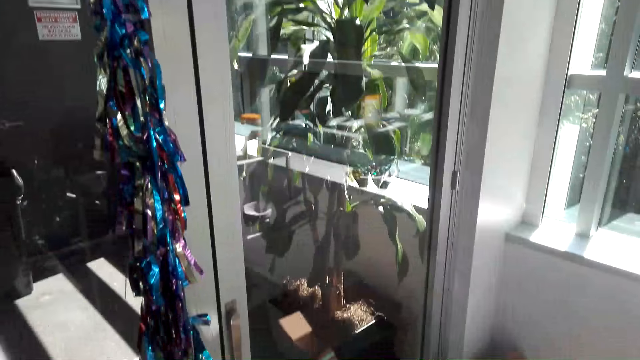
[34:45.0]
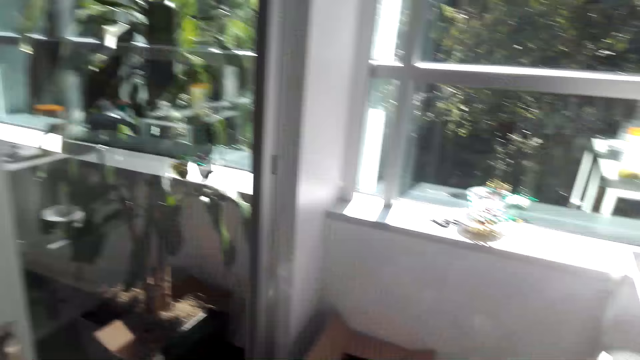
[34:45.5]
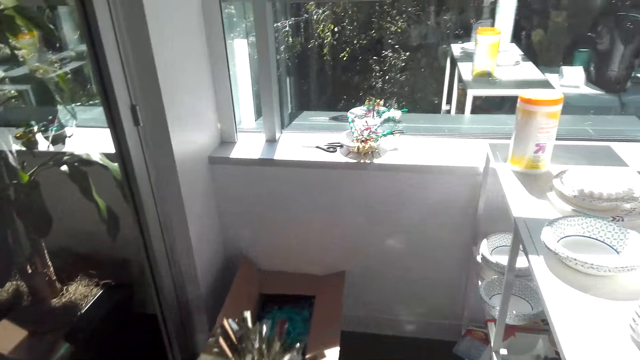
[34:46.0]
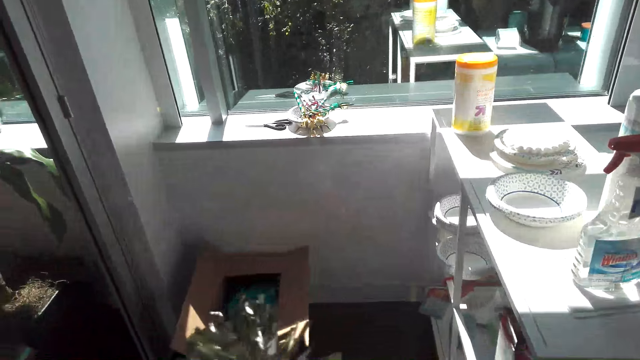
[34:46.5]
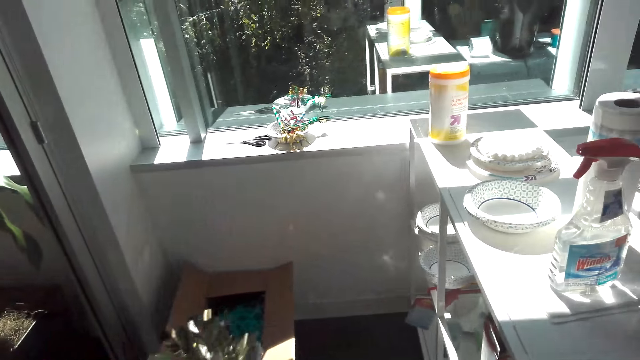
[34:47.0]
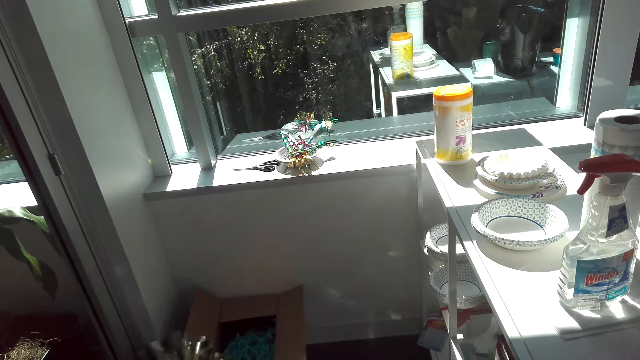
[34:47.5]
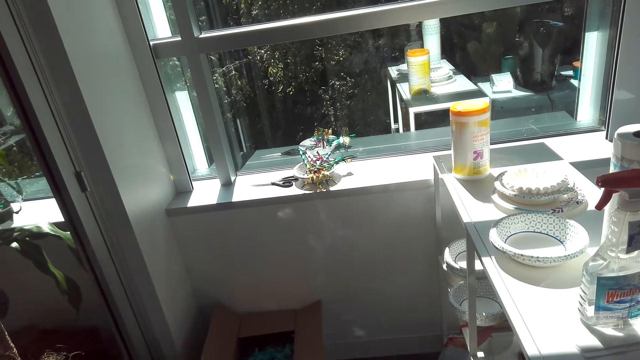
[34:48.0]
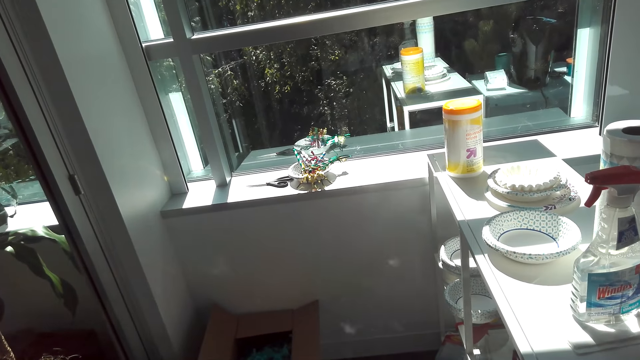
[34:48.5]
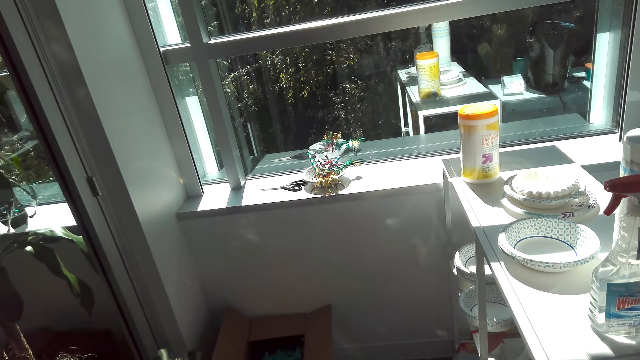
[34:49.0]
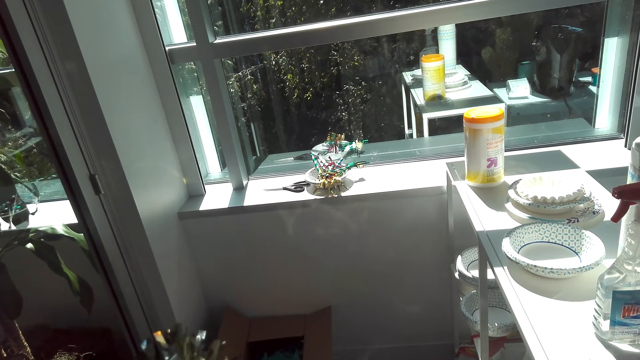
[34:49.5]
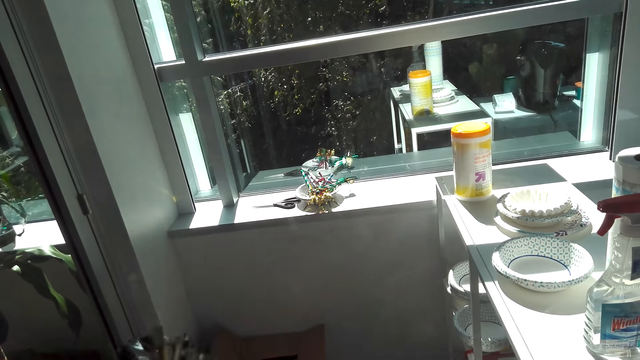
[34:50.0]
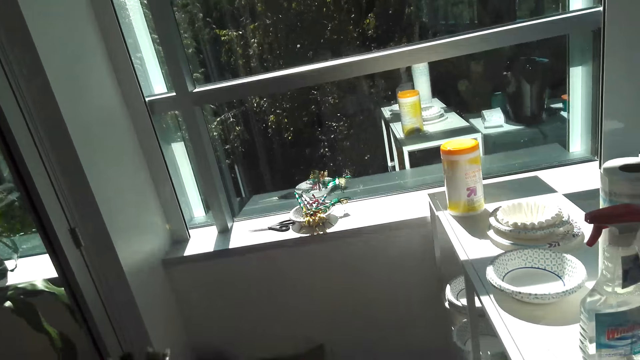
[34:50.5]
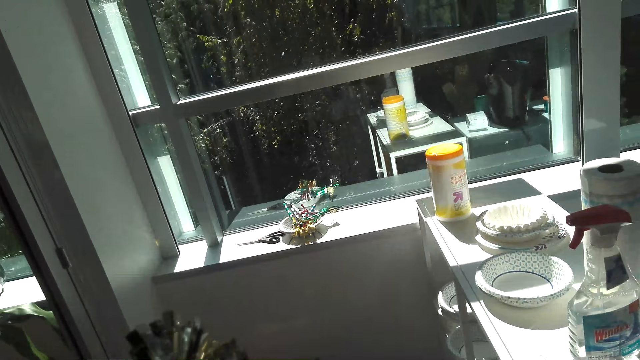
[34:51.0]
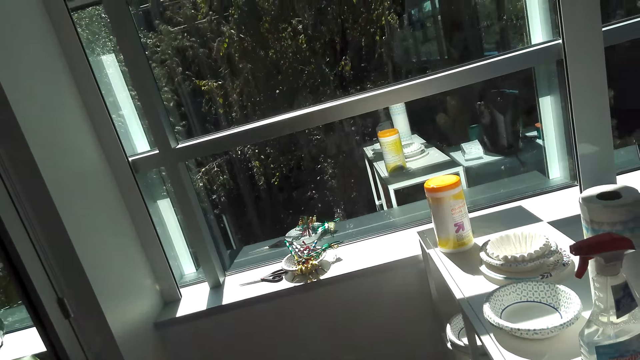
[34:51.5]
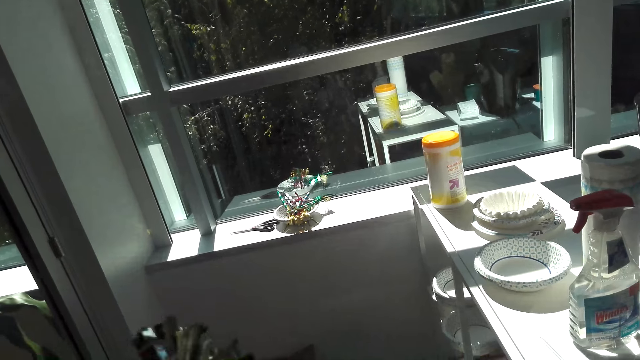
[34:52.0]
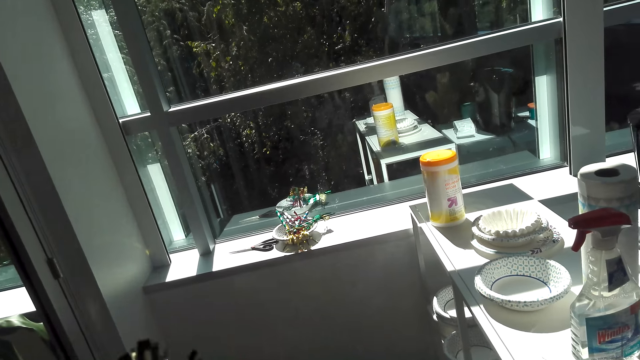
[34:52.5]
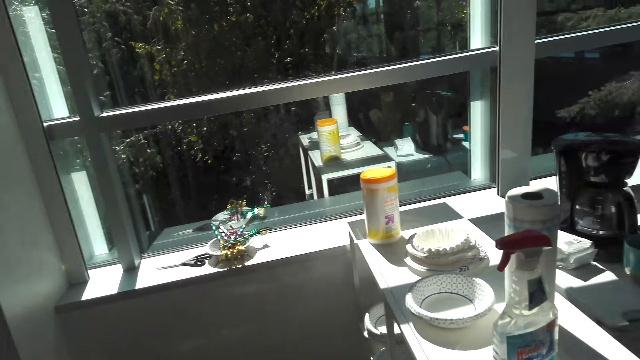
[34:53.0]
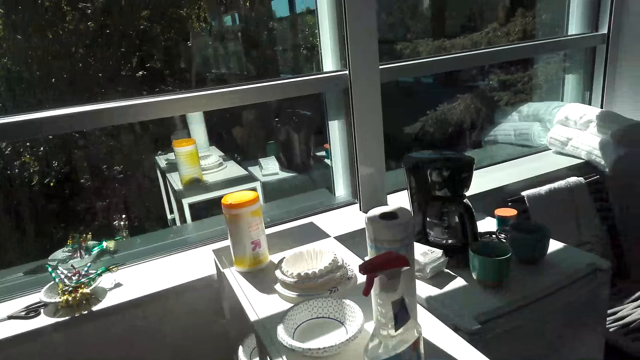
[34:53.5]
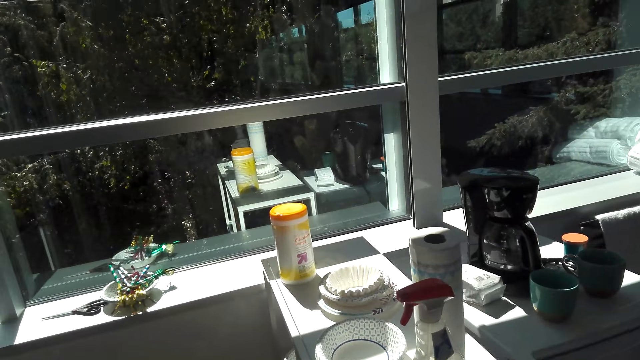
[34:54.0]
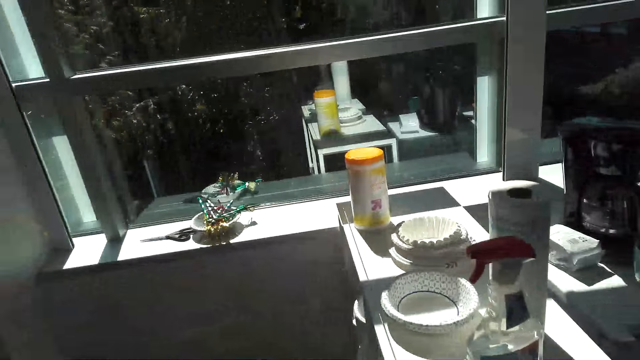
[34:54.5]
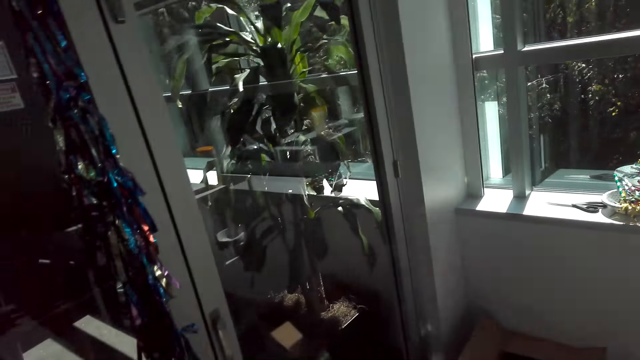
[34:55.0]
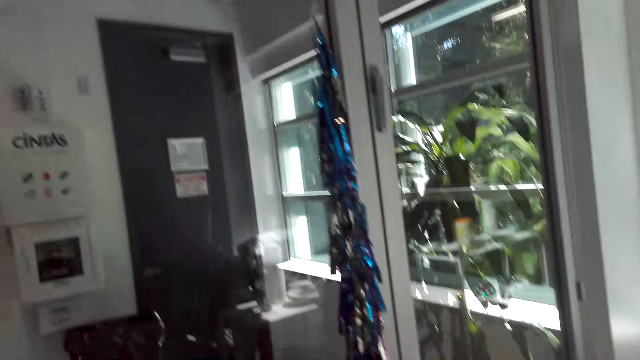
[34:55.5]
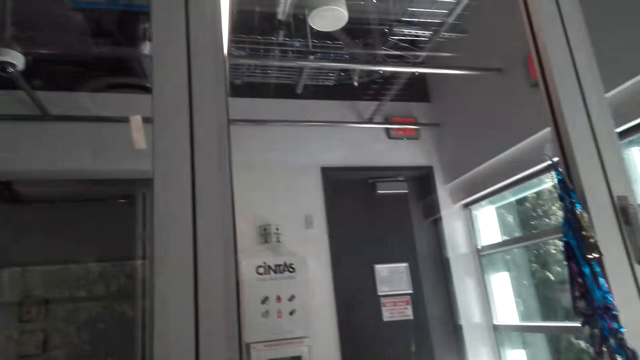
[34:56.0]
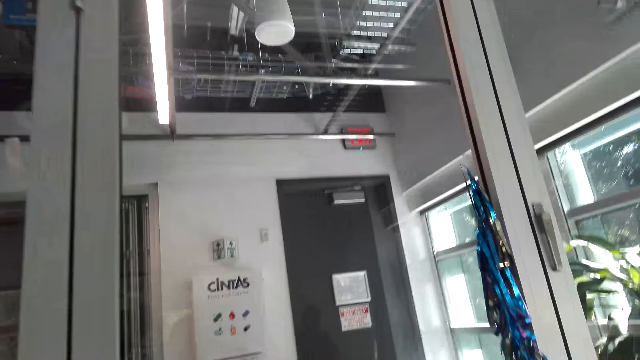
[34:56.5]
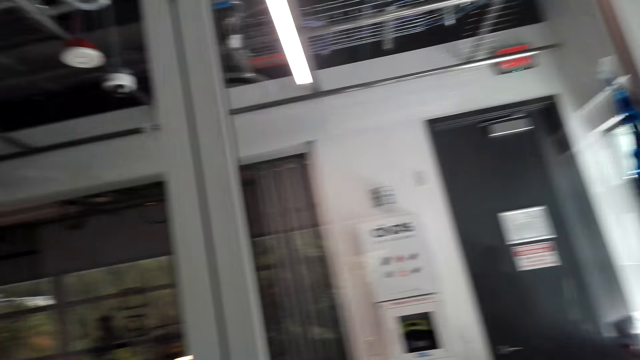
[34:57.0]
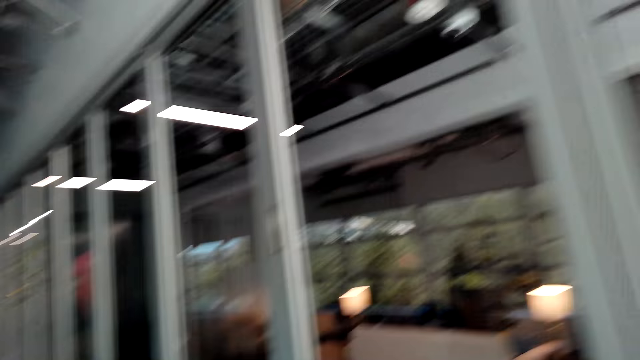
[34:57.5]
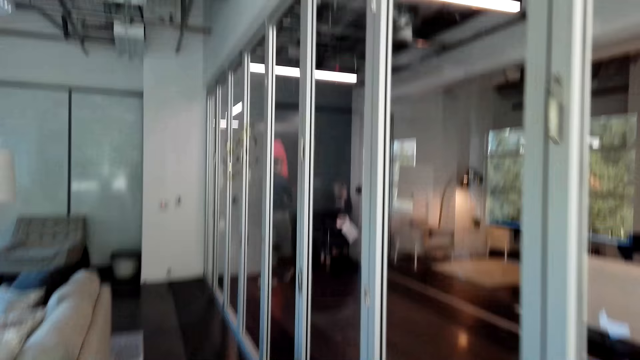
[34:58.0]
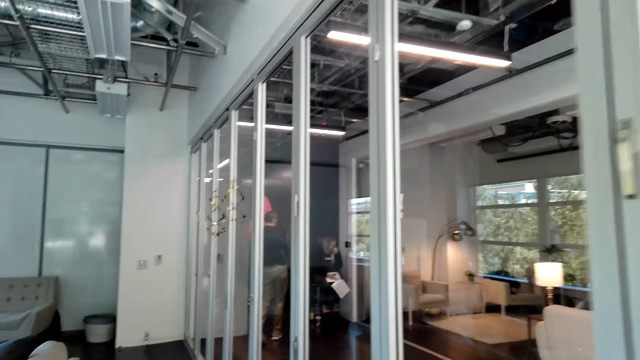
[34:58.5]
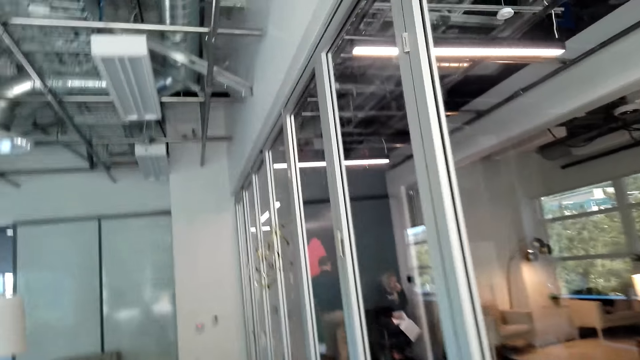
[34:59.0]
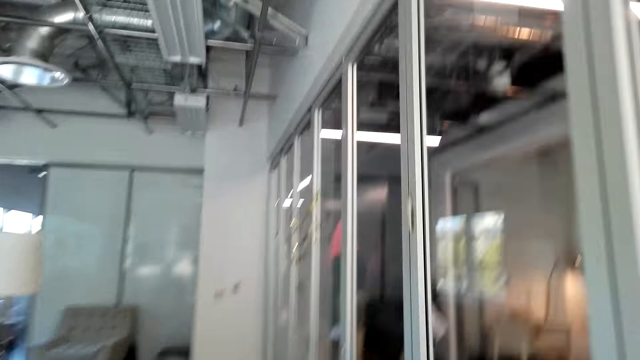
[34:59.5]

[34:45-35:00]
The camera wearer aligns the flowers. They walk around the room.

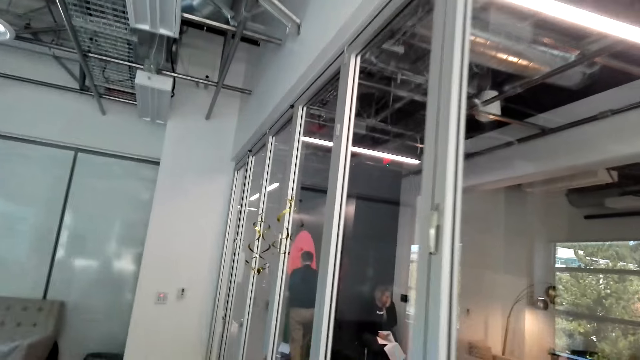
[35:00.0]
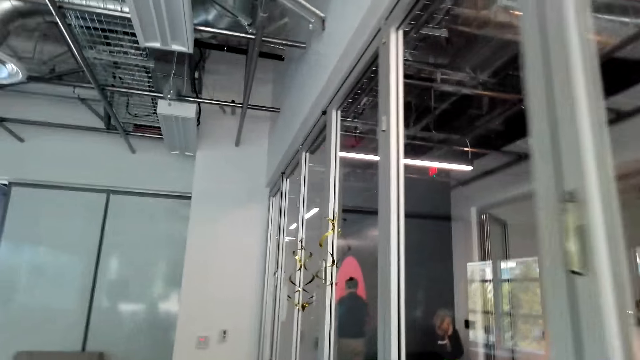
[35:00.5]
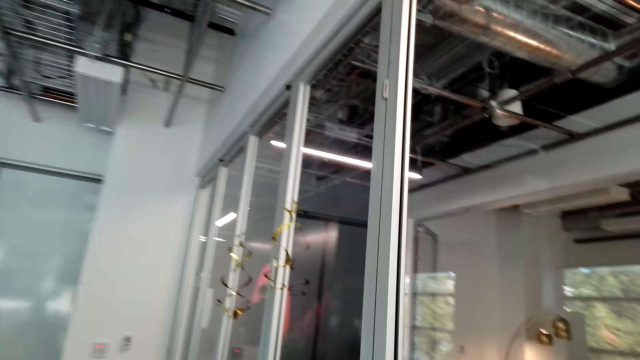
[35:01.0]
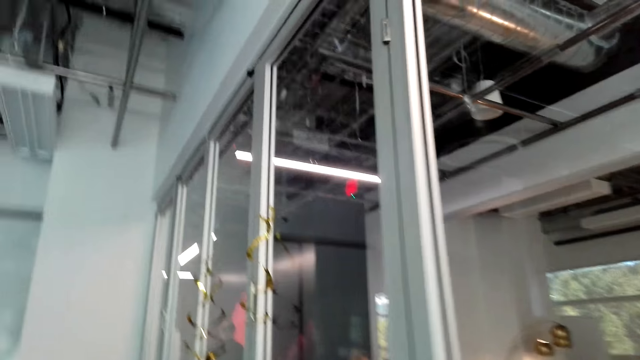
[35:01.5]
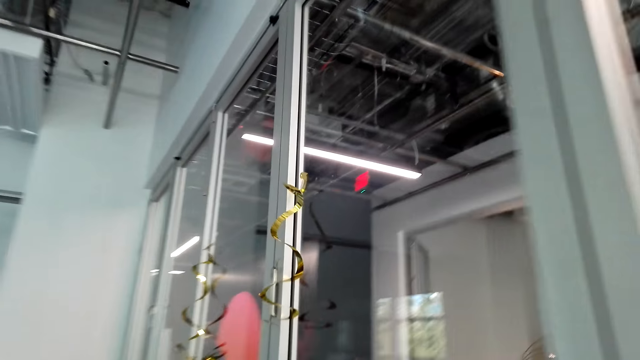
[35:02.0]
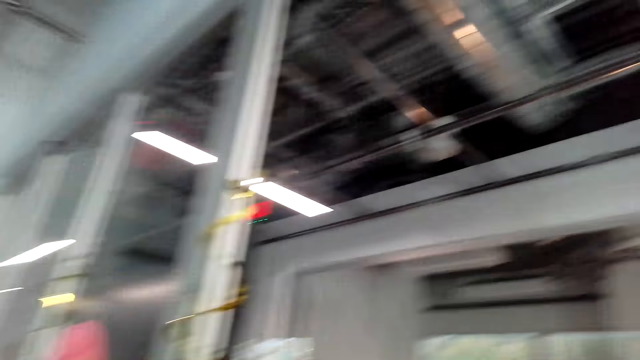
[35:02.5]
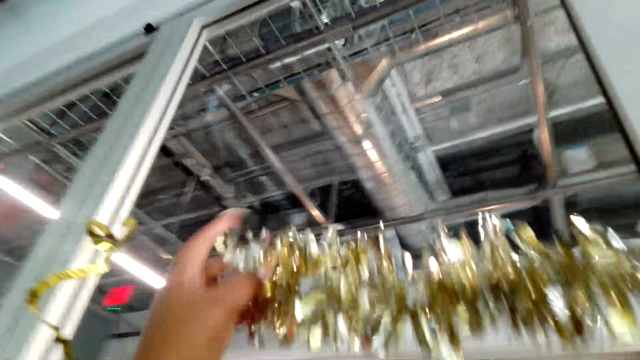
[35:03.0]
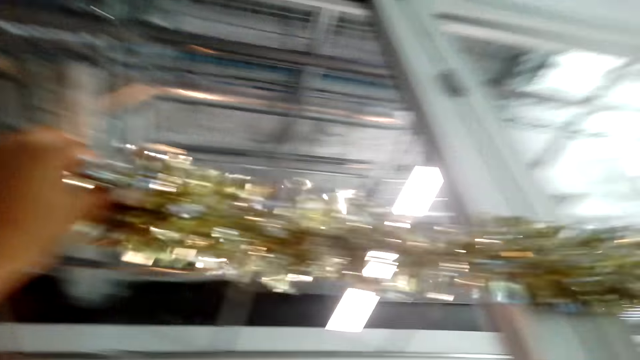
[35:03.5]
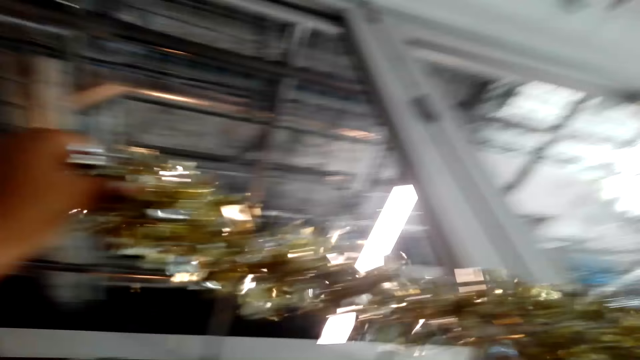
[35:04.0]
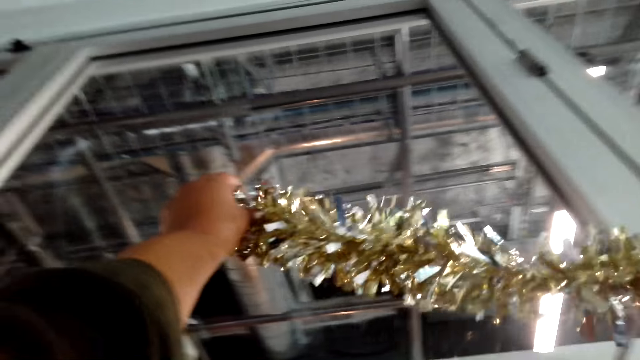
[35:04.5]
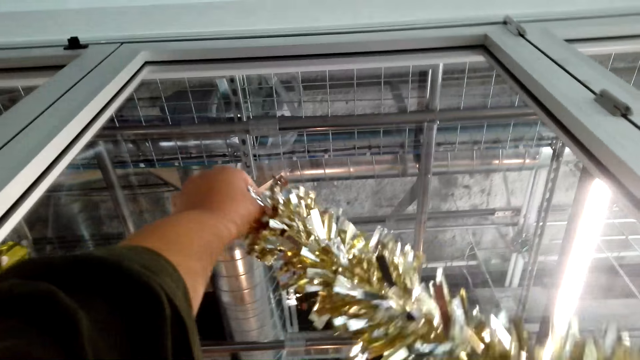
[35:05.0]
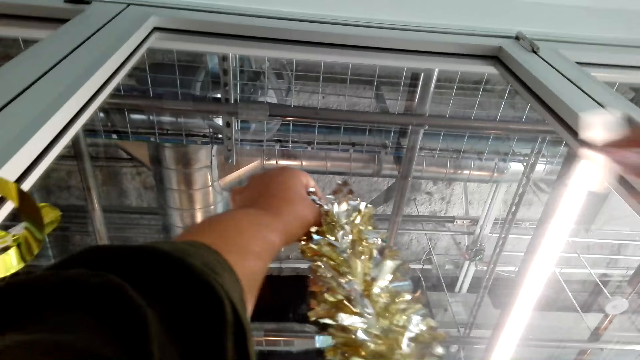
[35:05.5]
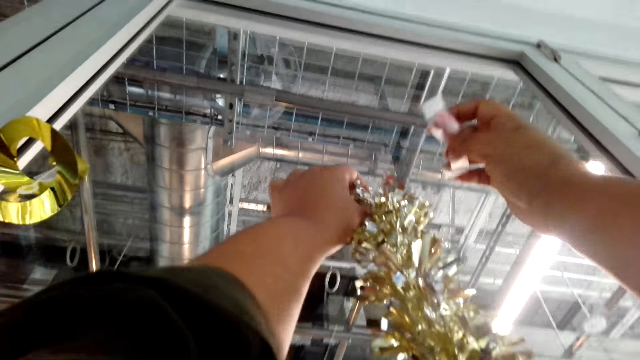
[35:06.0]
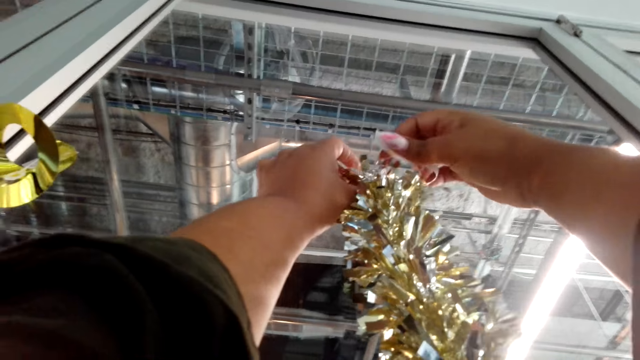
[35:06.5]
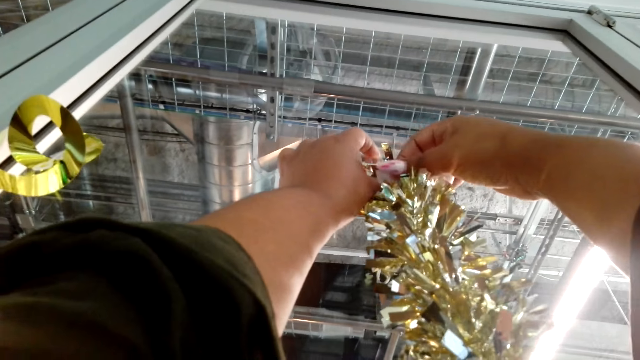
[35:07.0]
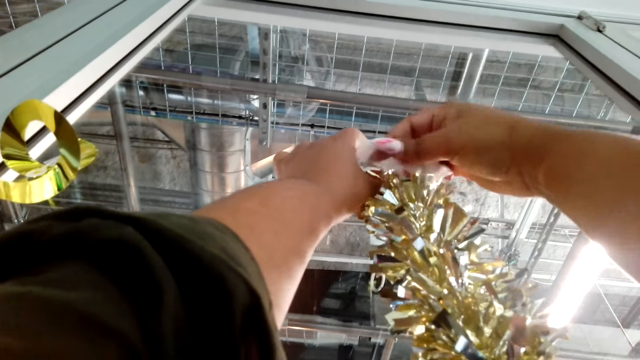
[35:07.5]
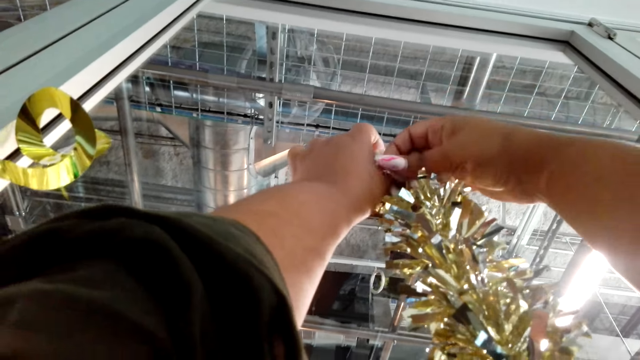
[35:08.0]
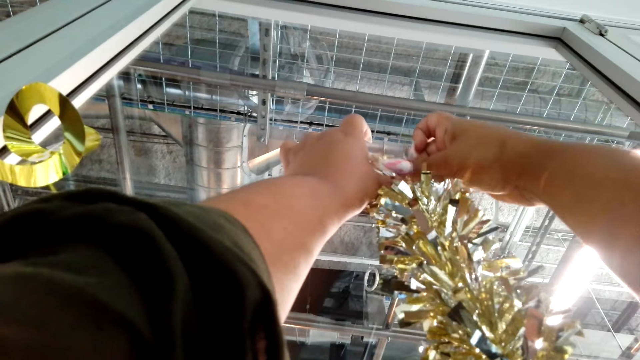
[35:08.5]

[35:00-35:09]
The camera wearer lifts a decoration. They put the flower on the window.
